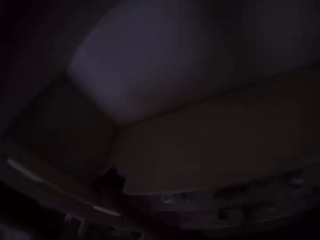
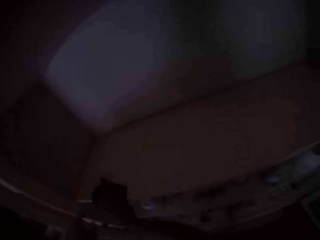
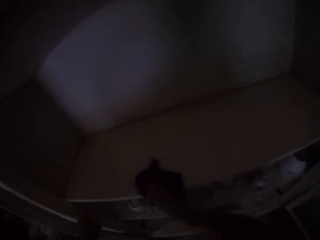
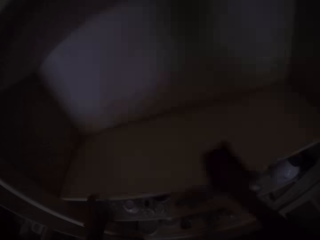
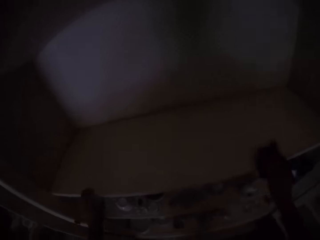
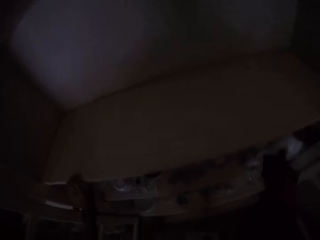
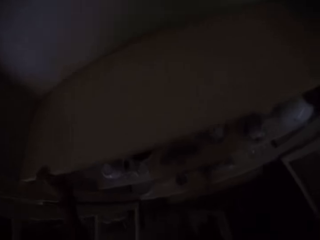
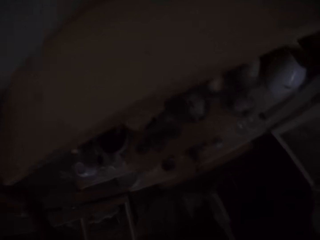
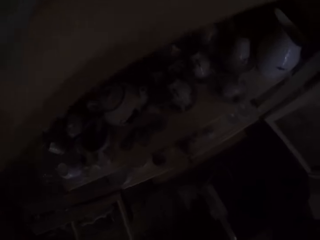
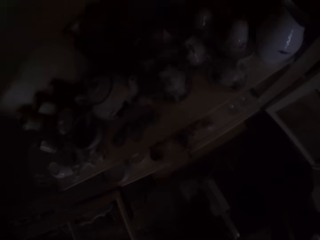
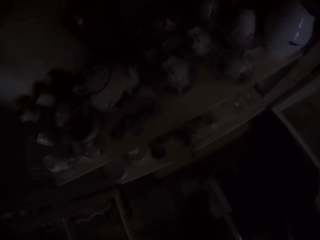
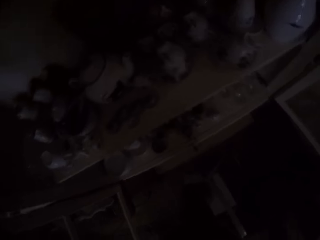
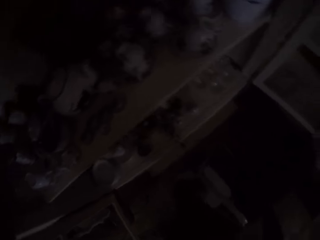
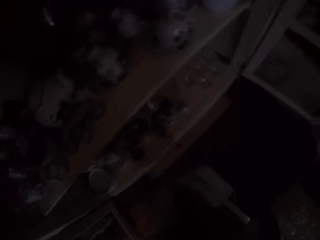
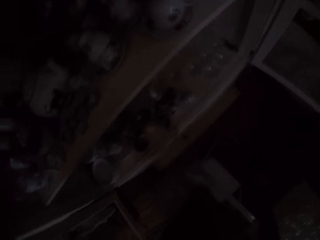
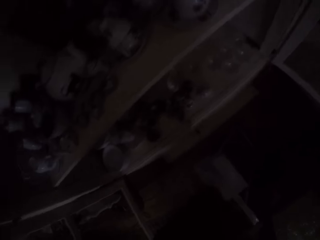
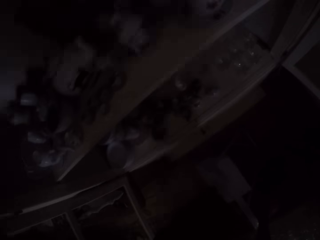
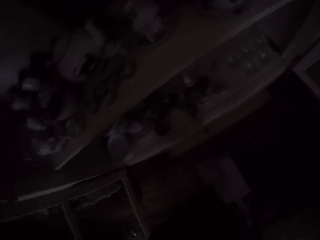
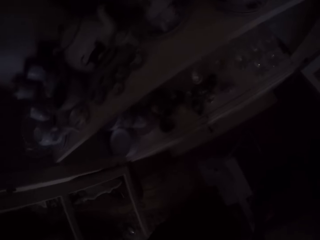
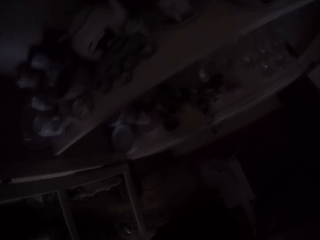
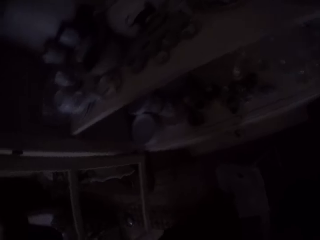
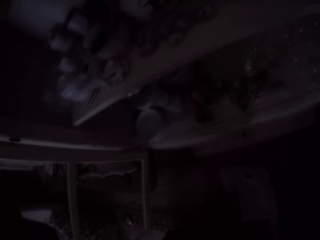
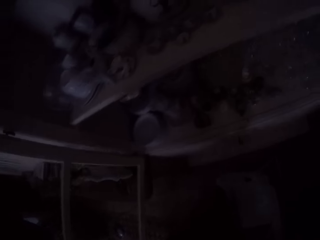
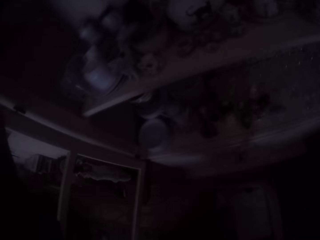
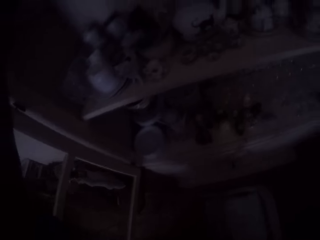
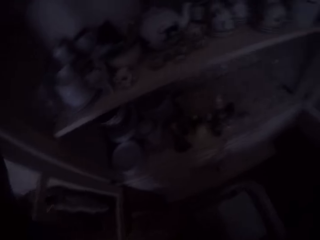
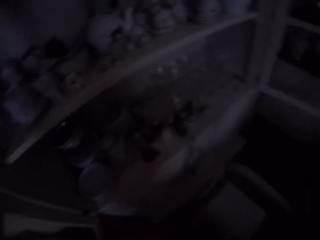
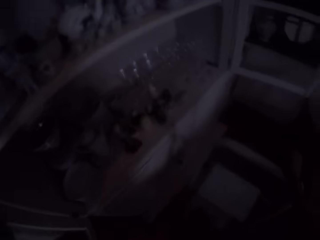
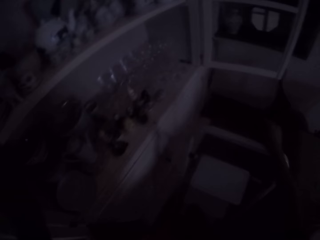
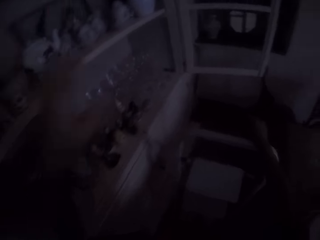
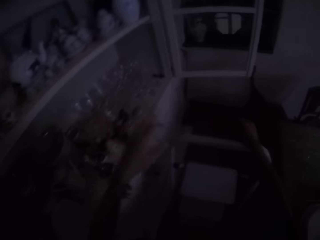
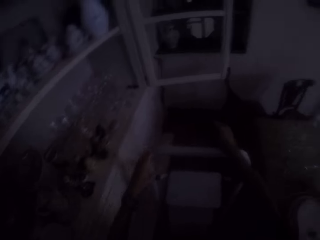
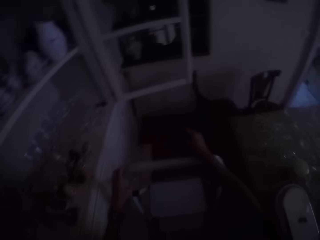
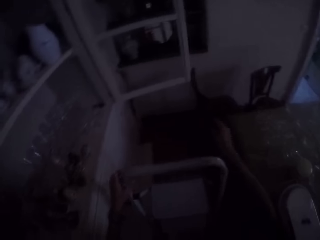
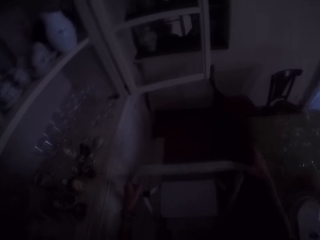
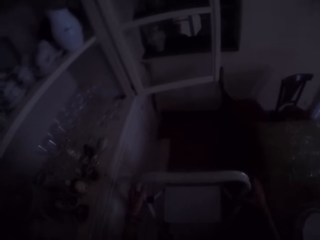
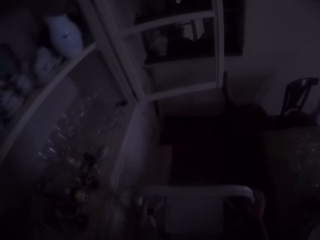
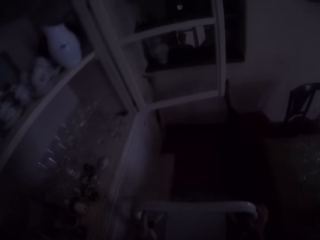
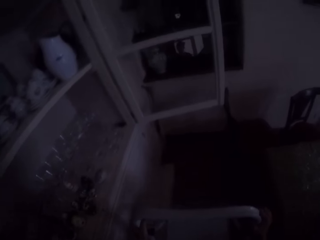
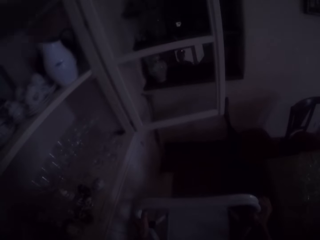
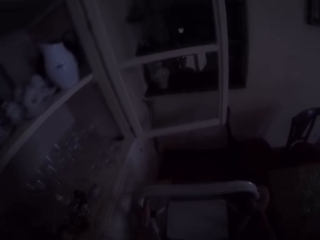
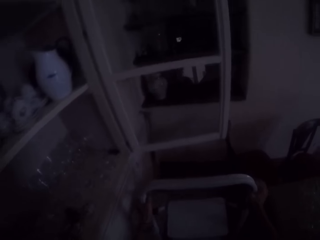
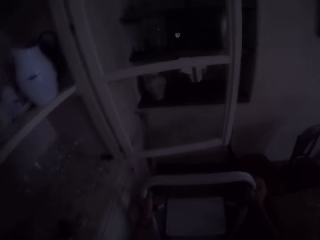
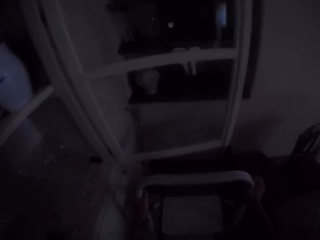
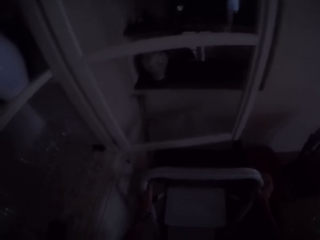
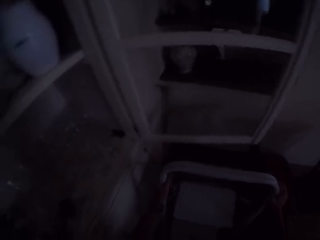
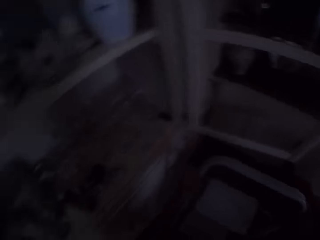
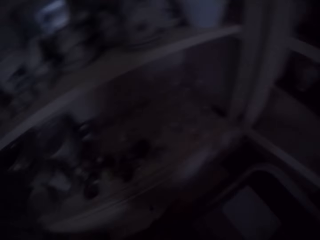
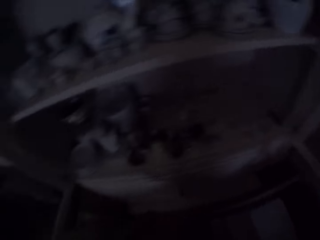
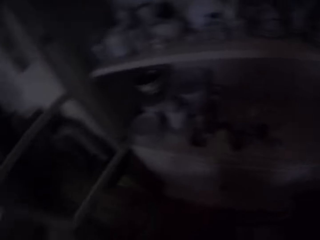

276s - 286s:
The camera wearer climbs down the ladder folding step stool. They move the ladder folding step stool on the floor.

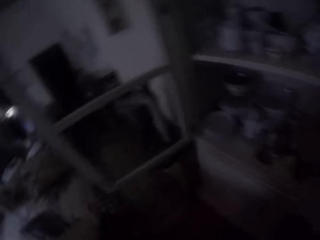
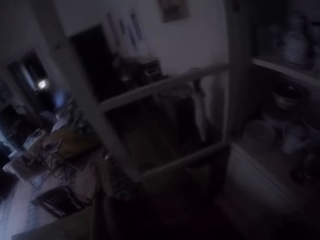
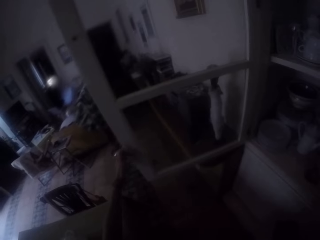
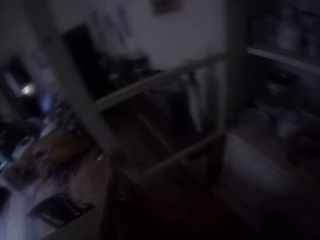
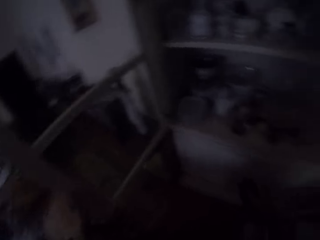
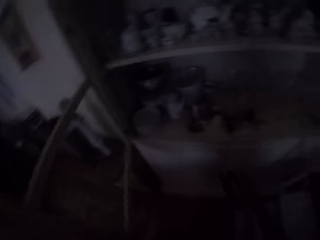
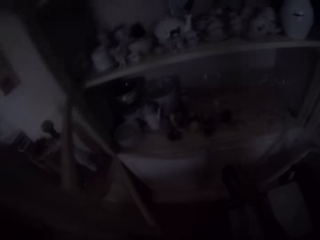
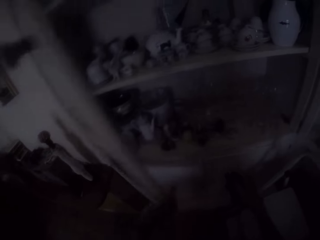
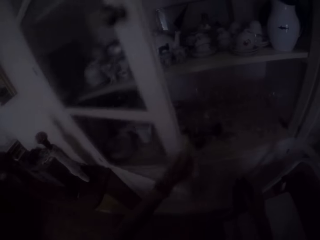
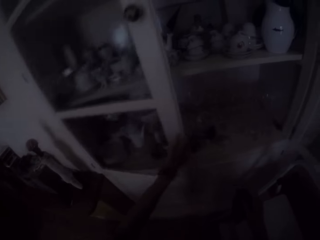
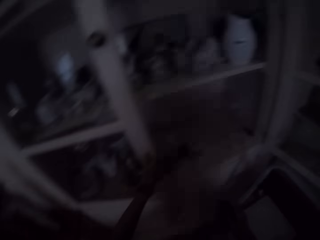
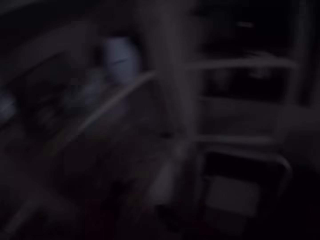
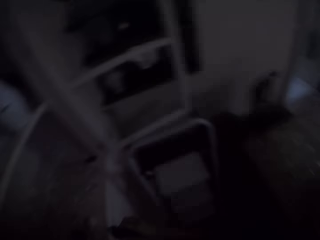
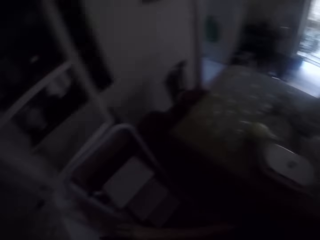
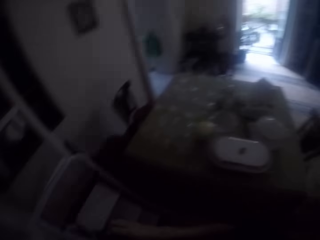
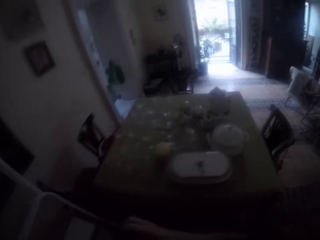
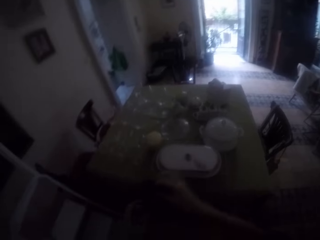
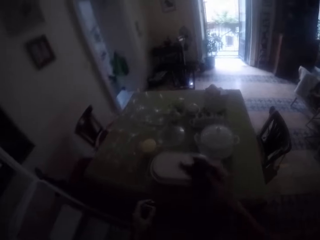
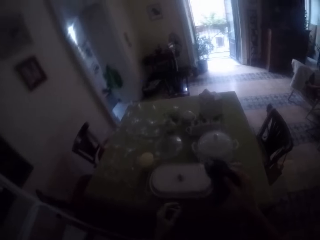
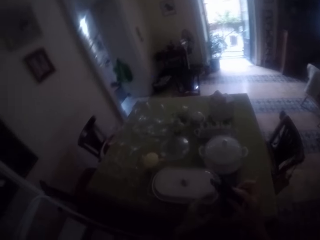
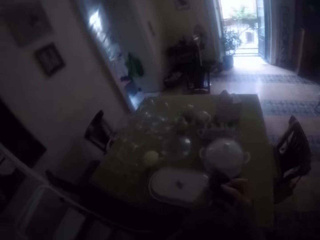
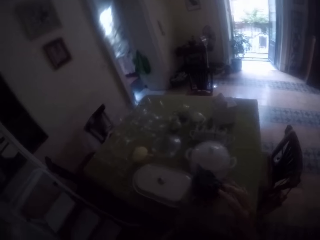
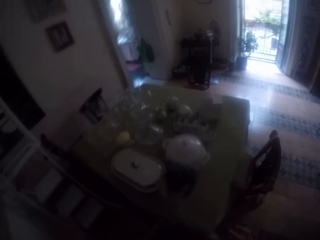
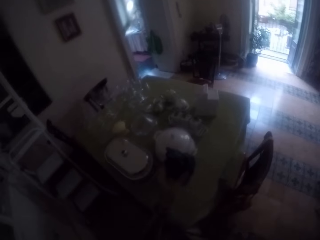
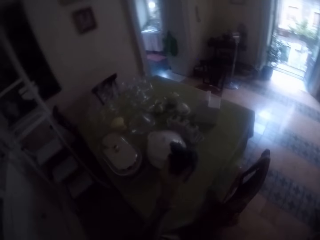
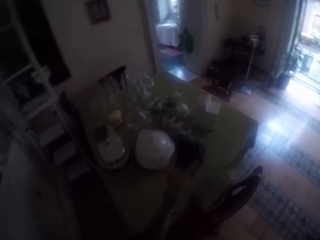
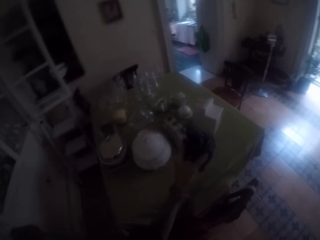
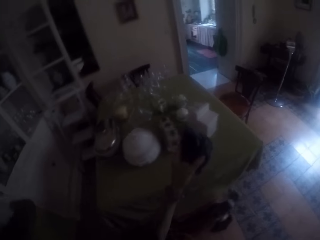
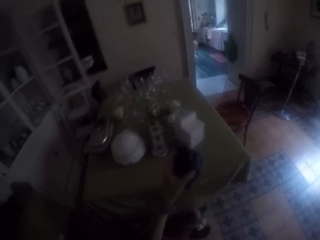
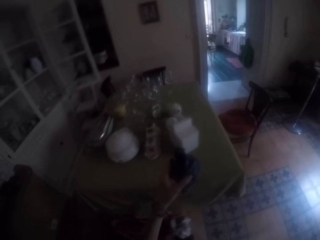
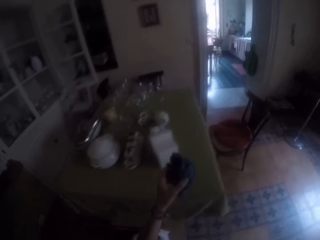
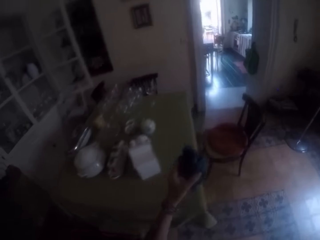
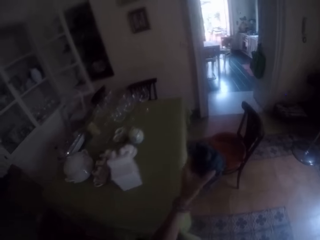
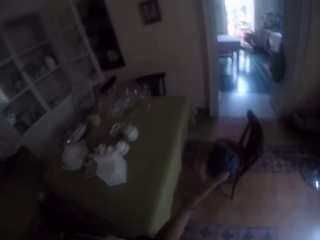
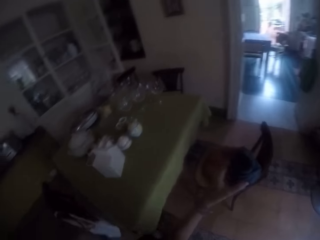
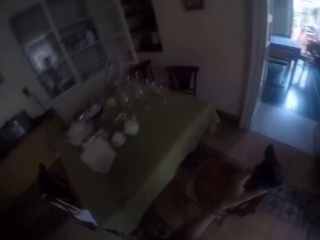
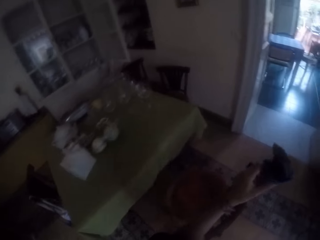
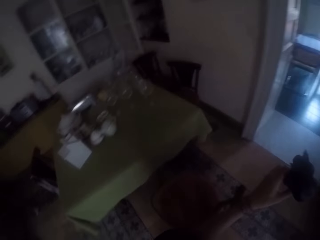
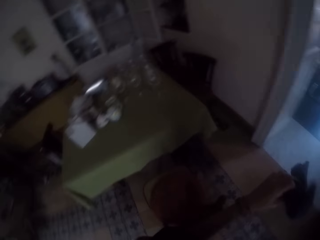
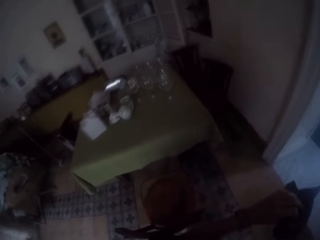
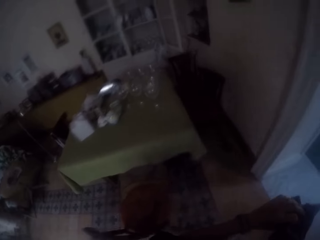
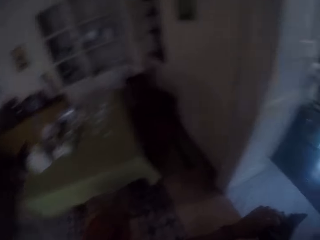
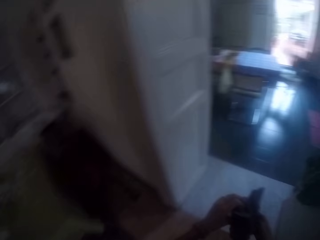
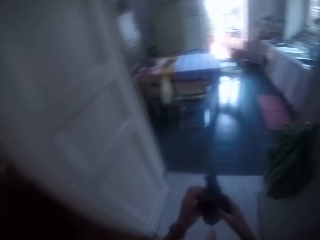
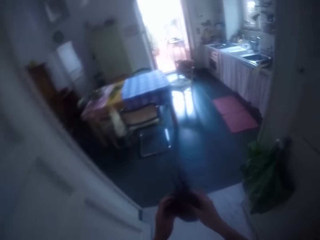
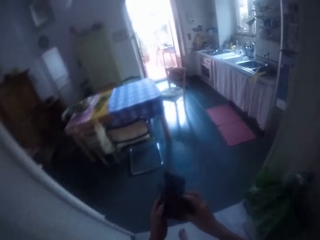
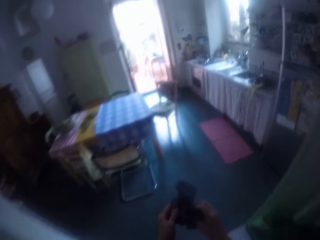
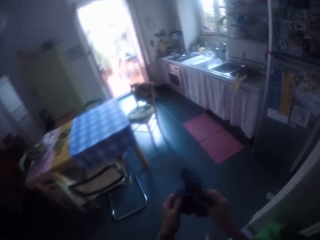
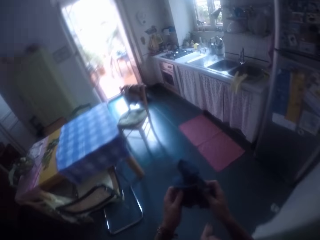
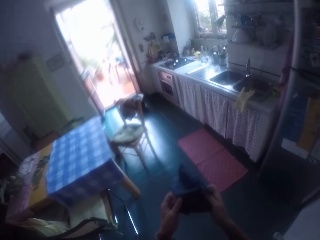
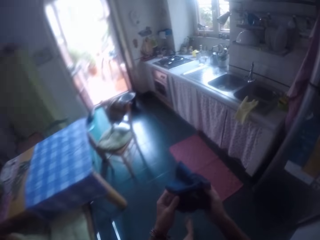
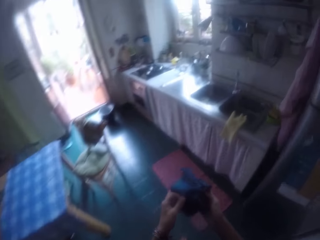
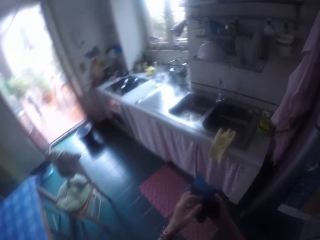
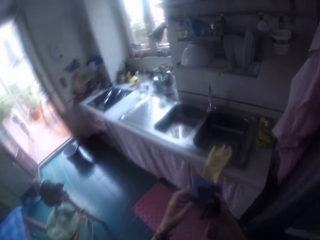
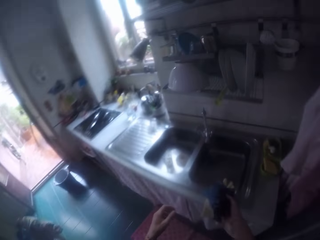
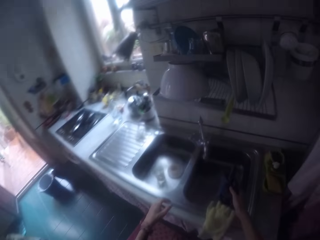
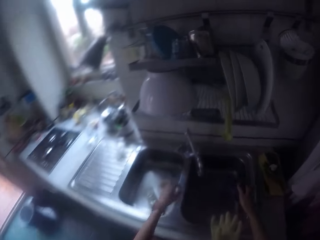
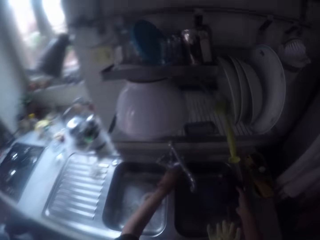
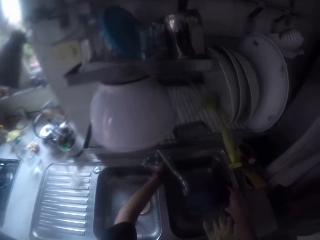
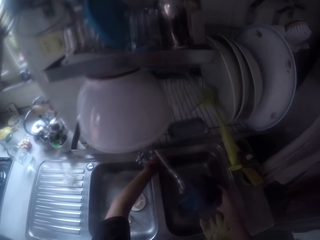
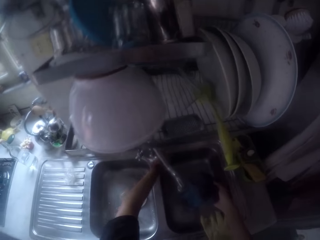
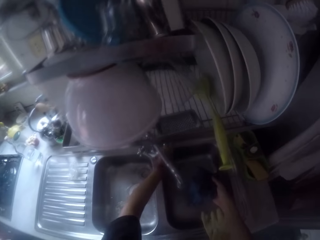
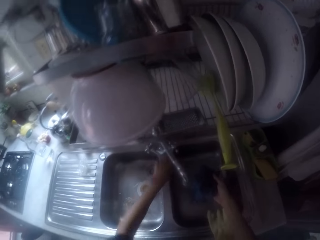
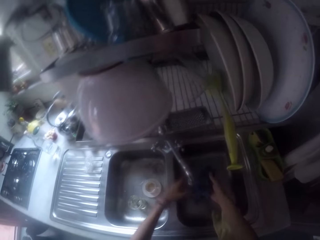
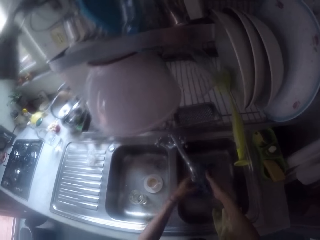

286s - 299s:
The camera wearer closes the shelf. They walk to the sink. They turn on the tap.
